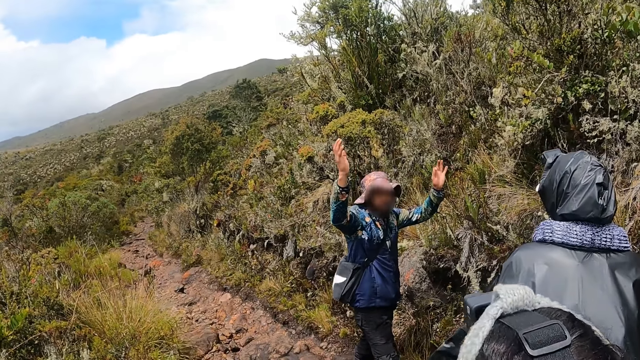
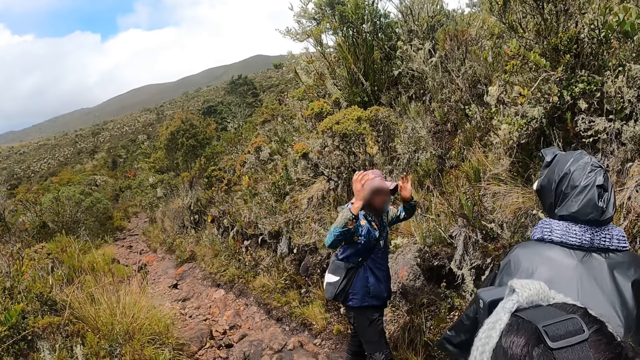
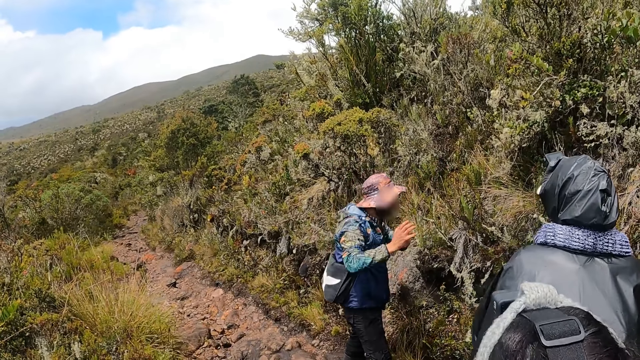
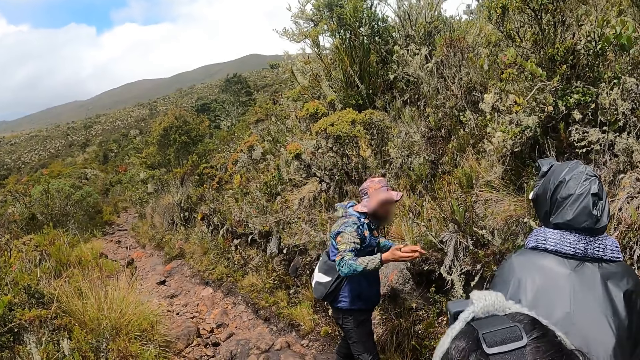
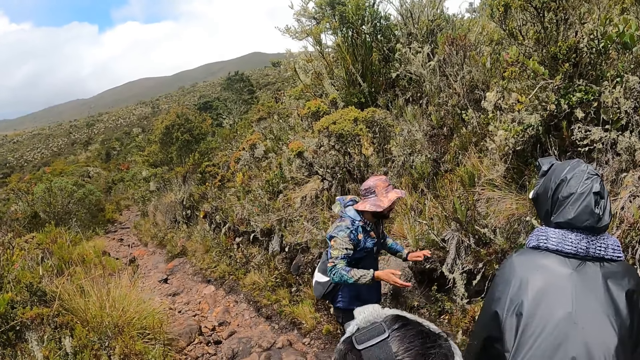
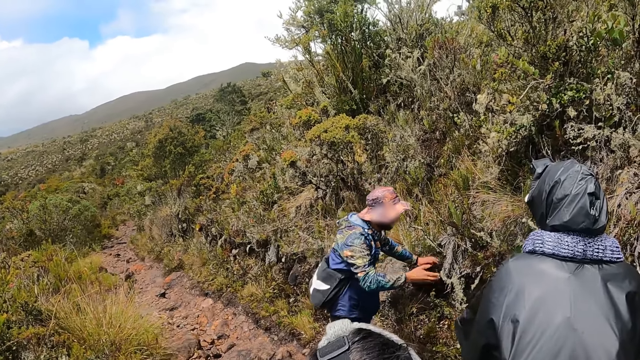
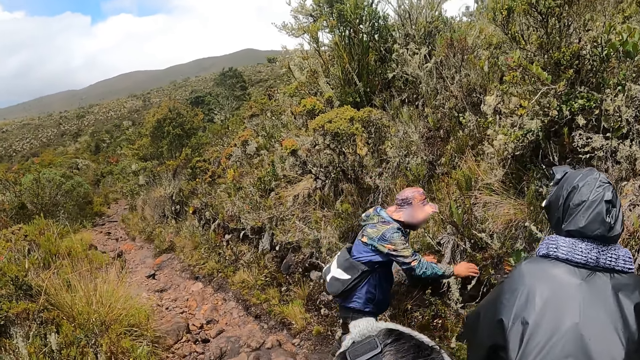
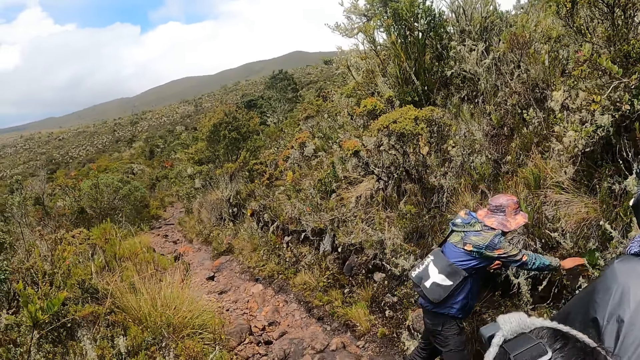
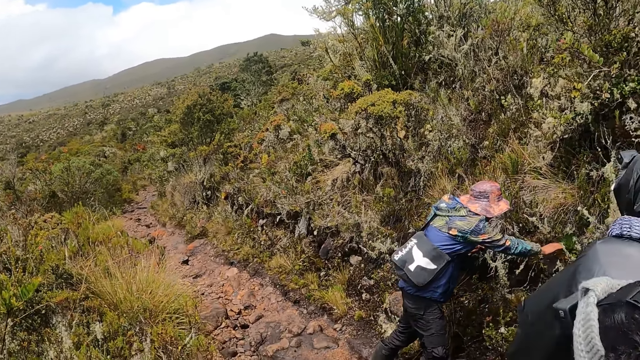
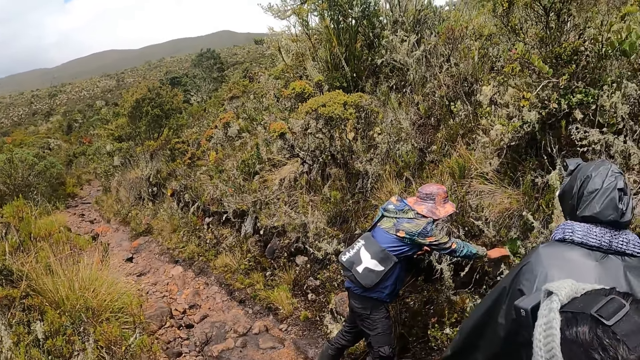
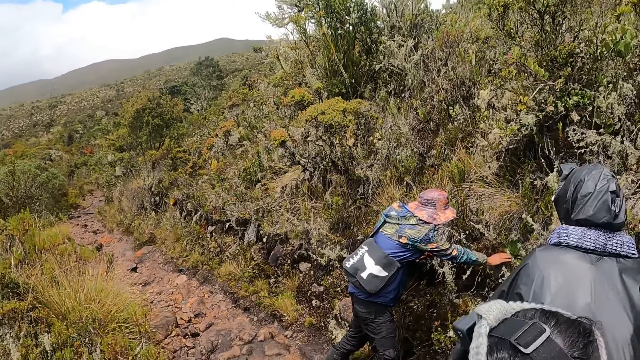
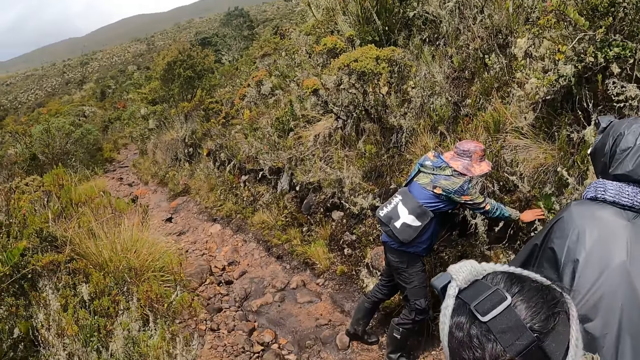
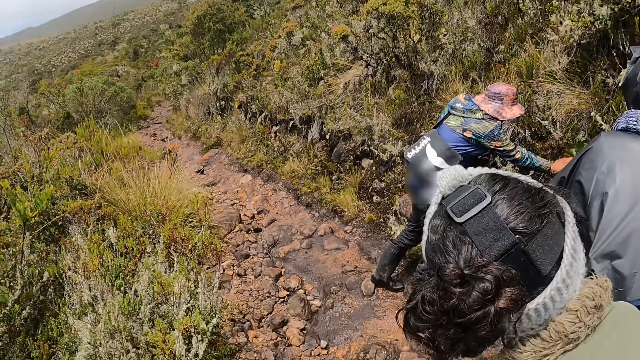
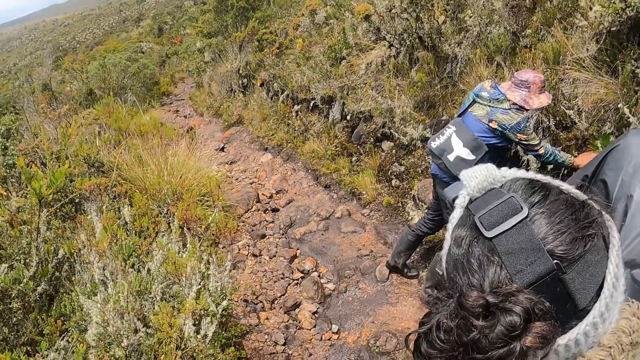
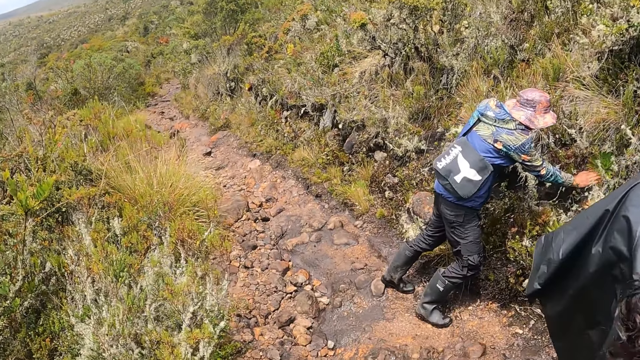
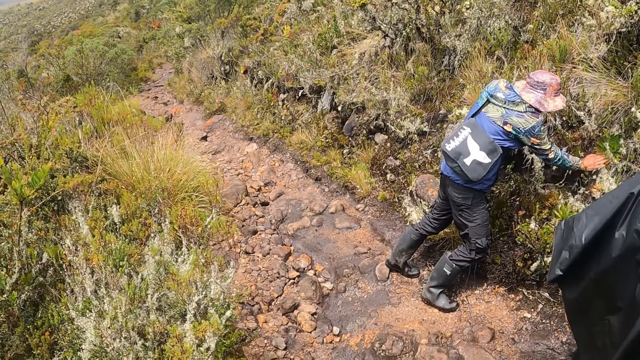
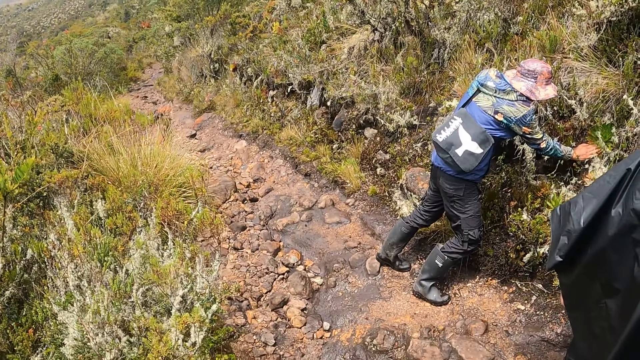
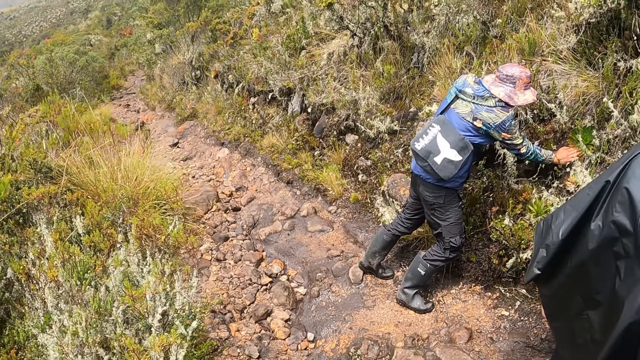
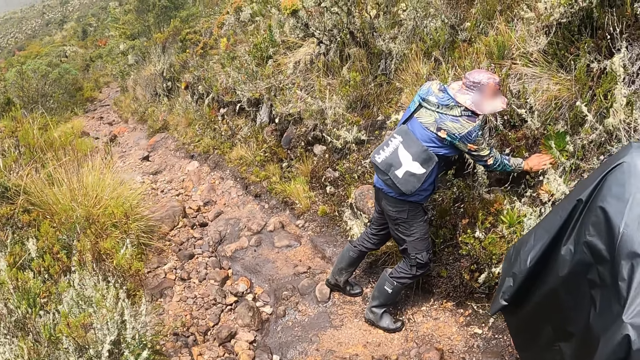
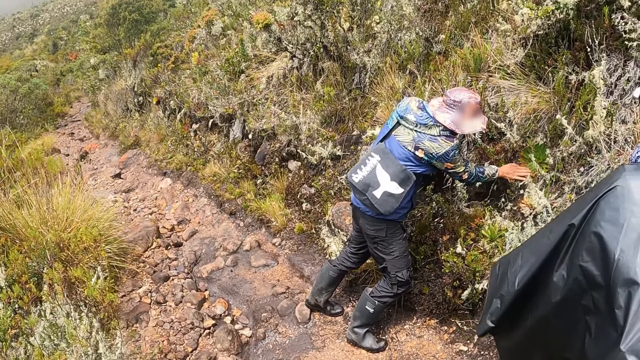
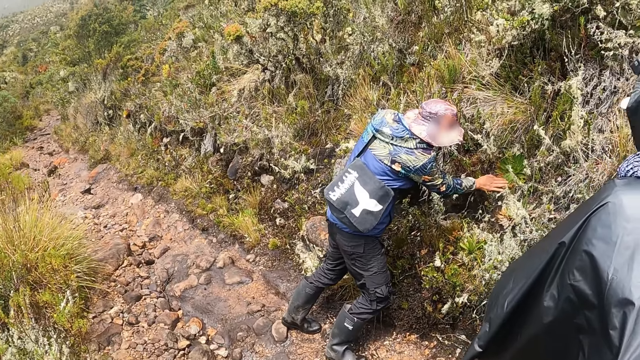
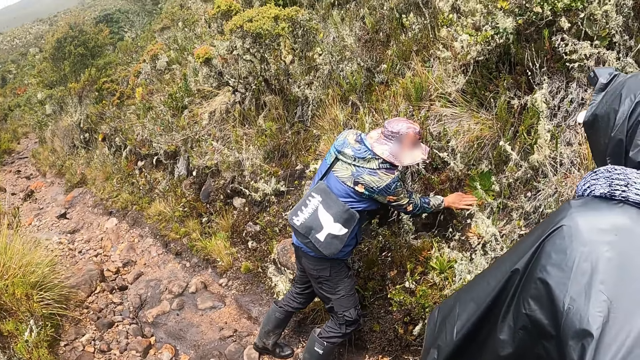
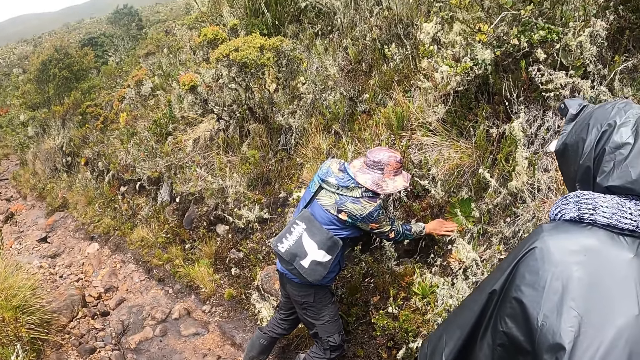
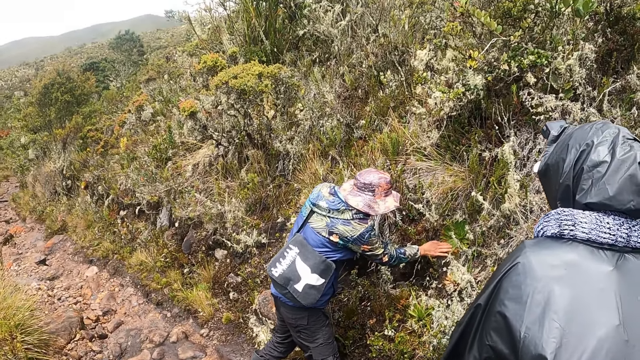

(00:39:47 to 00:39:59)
The man places his left hand on the rock in the forest. The man touches a plant in the forest with his right hand.

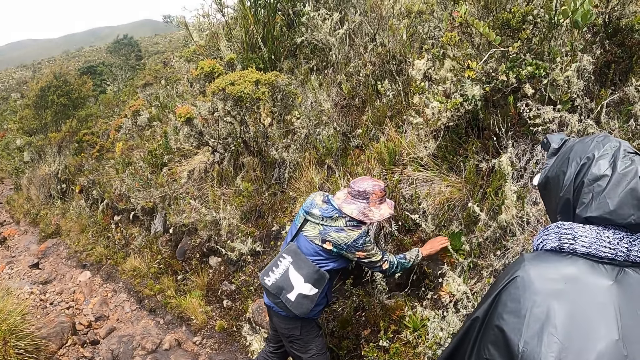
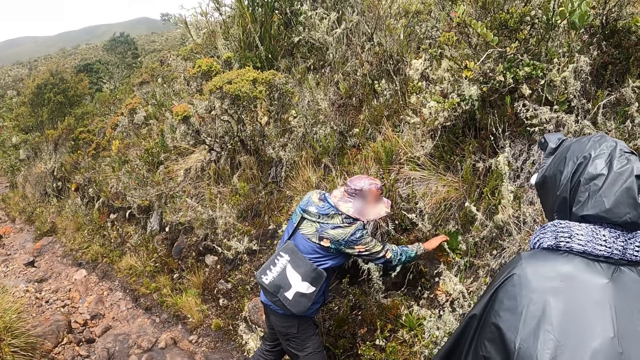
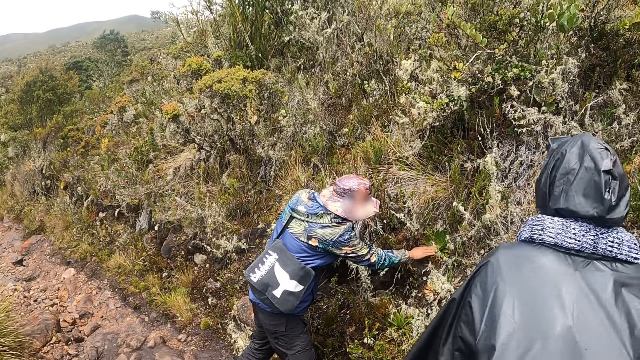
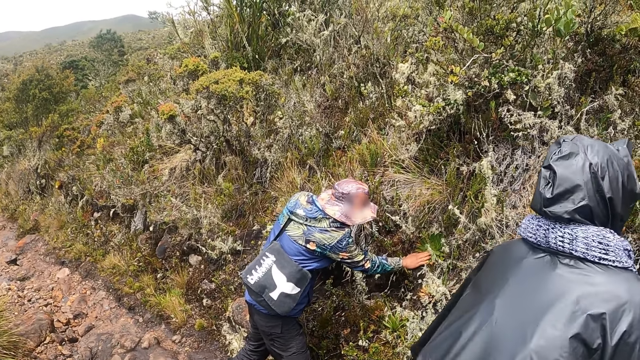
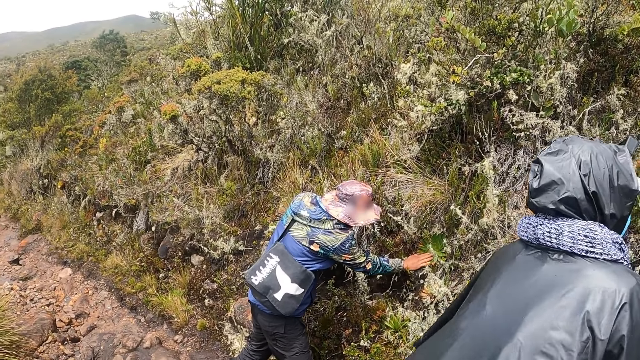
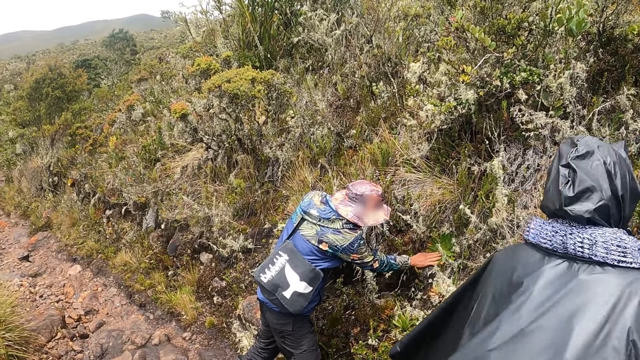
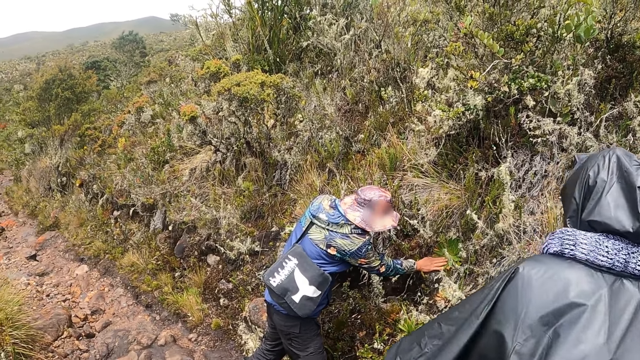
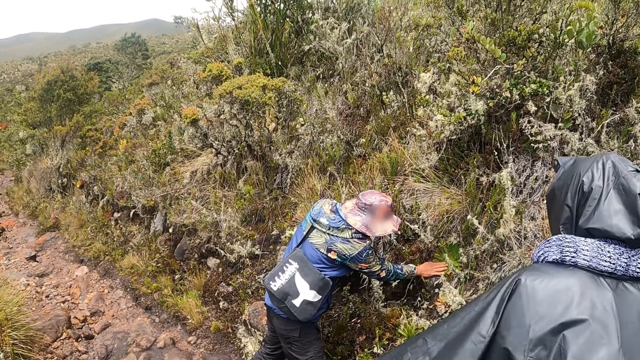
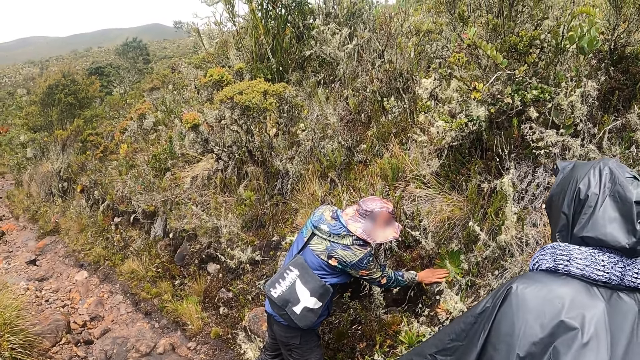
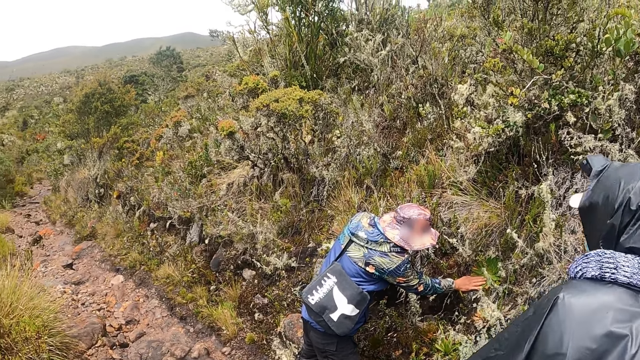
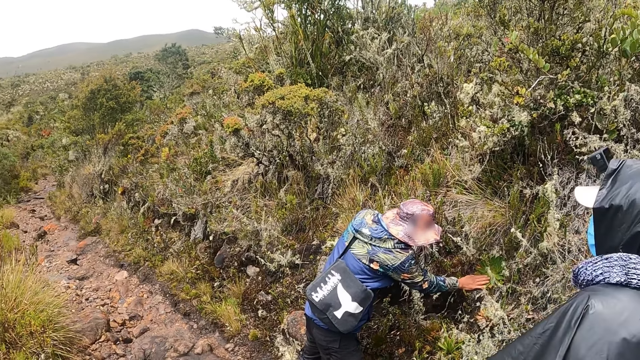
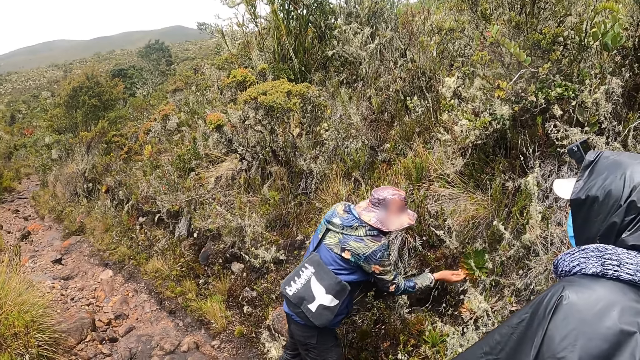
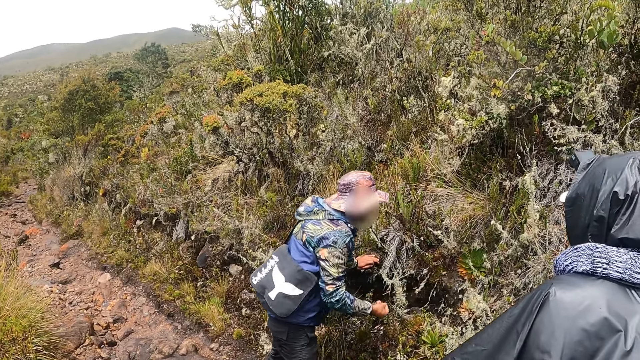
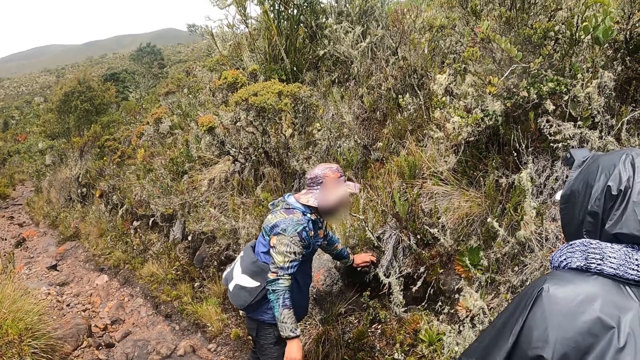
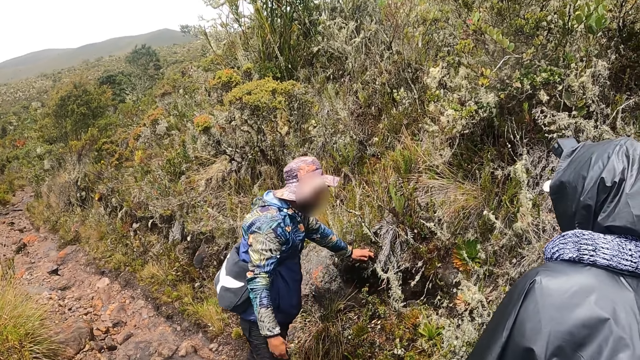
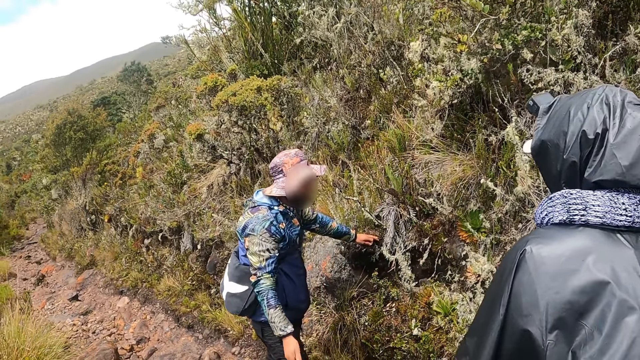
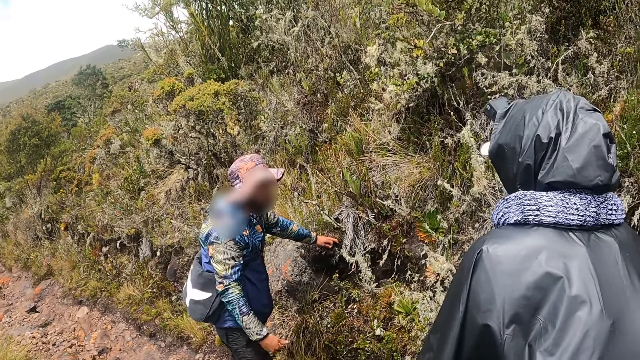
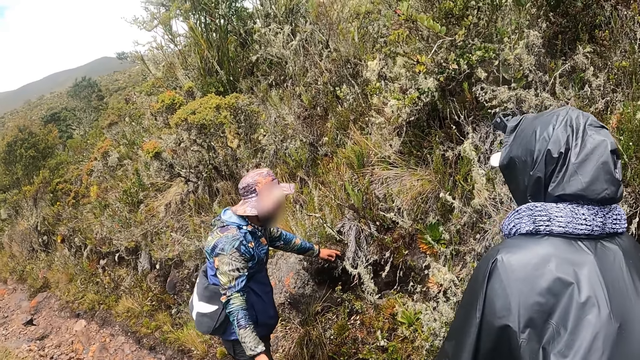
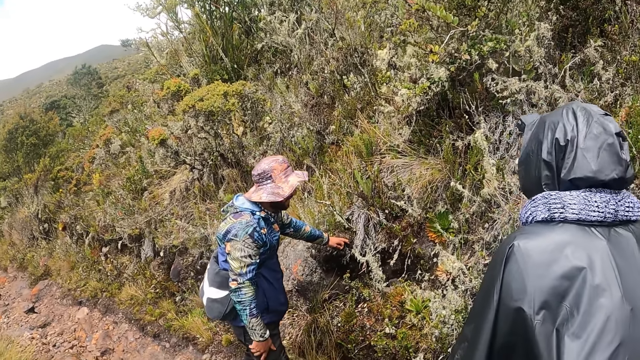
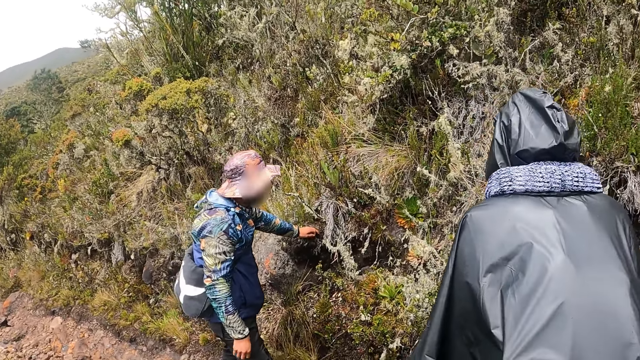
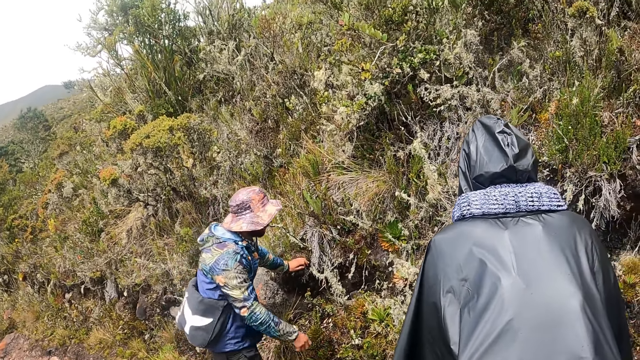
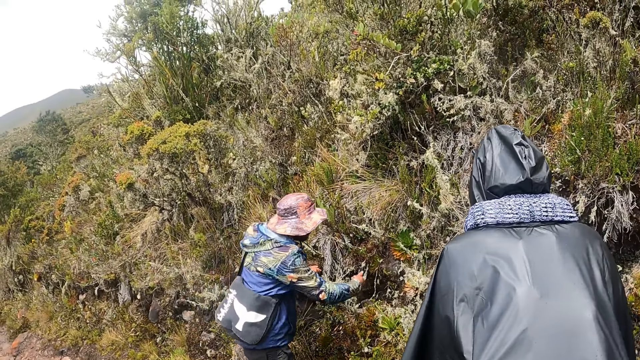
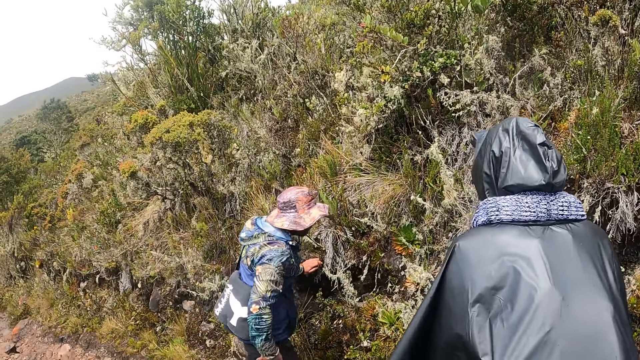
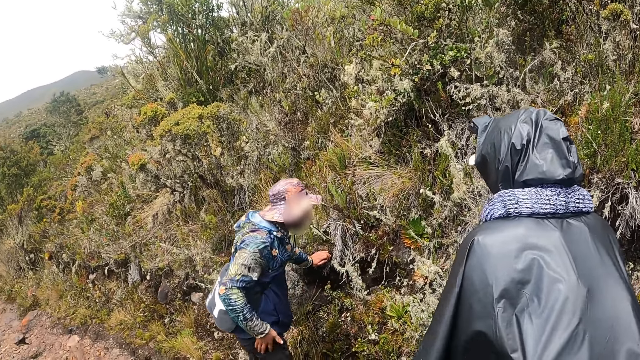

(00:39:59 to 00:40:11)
The man cleans his right hand with his trouser.
